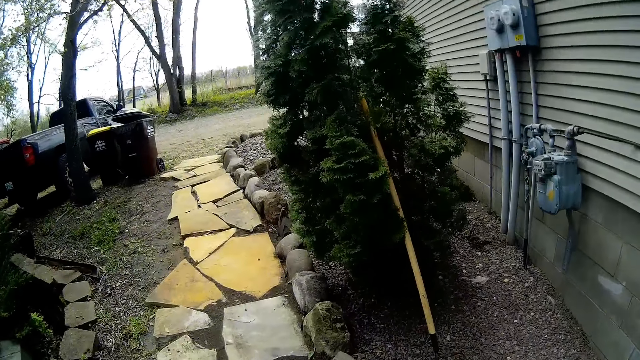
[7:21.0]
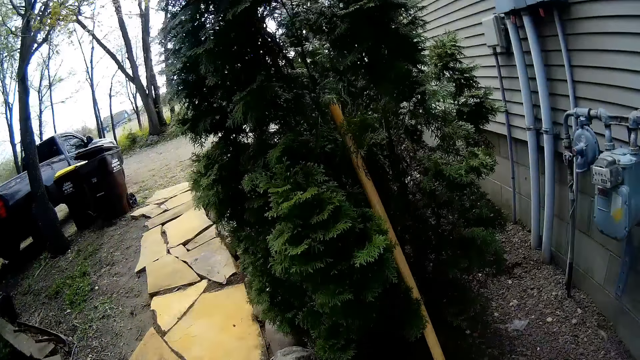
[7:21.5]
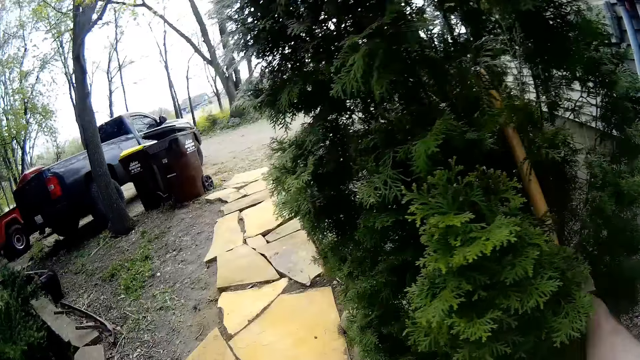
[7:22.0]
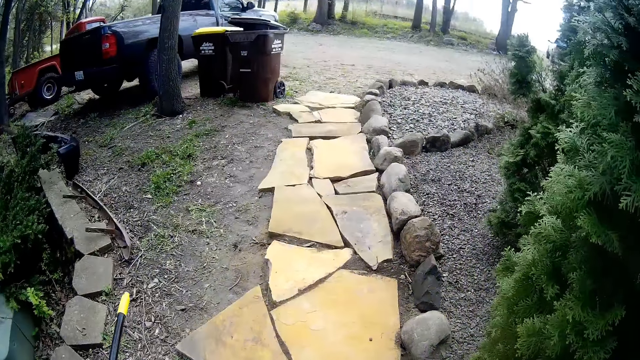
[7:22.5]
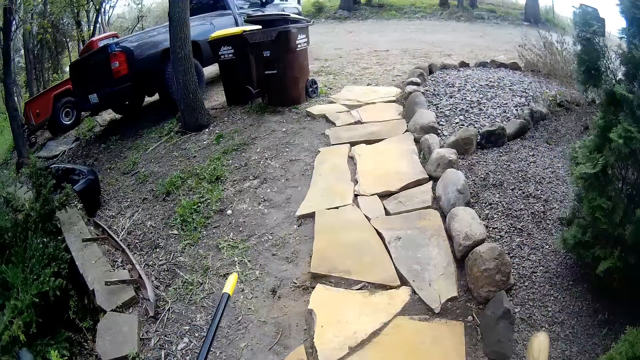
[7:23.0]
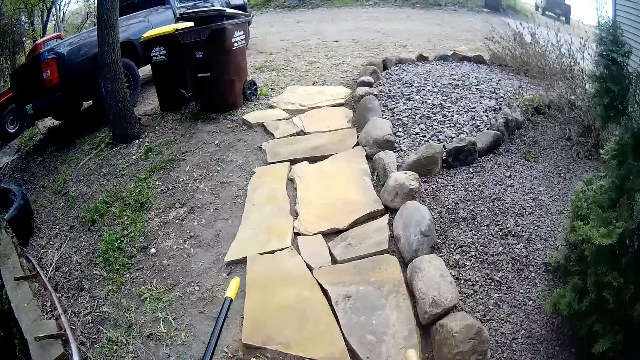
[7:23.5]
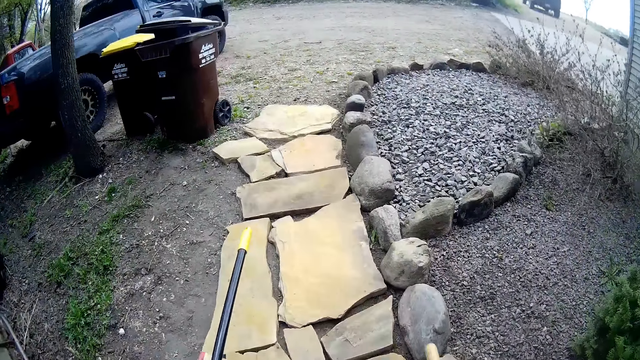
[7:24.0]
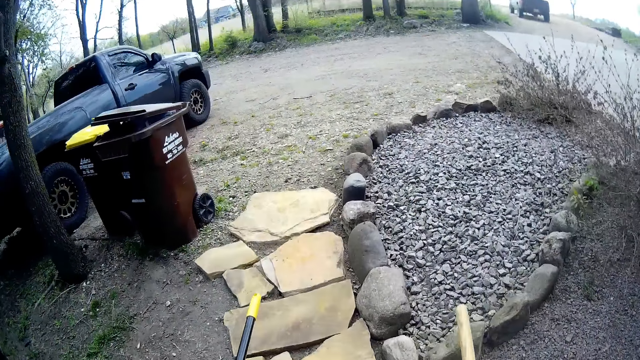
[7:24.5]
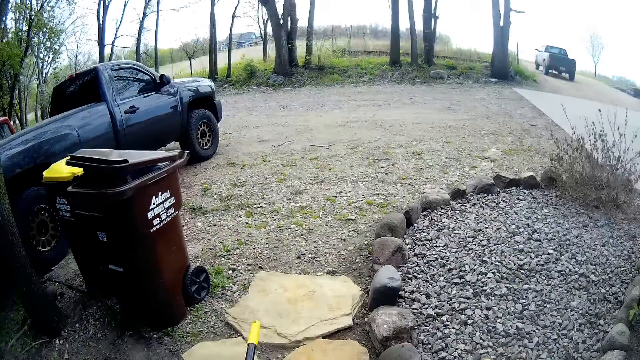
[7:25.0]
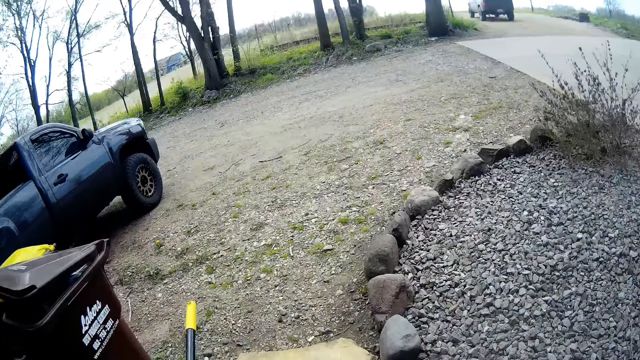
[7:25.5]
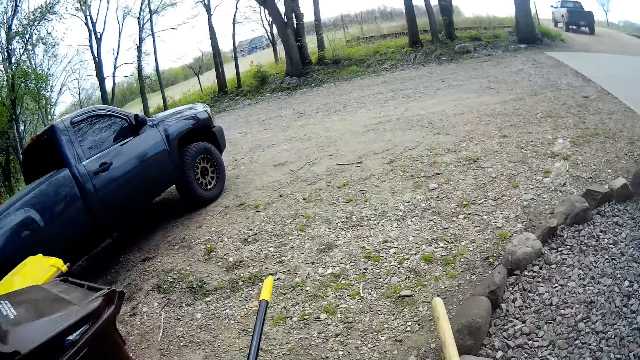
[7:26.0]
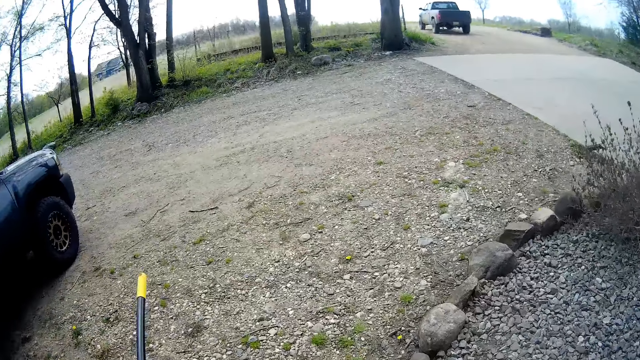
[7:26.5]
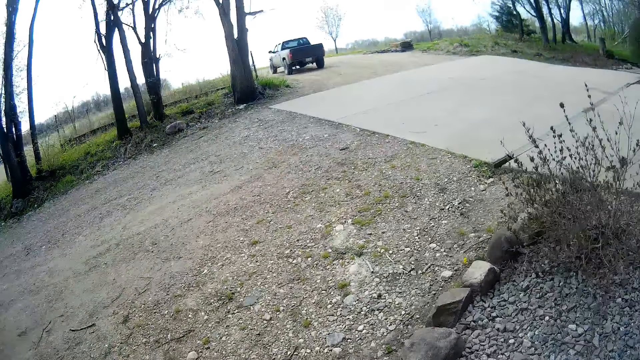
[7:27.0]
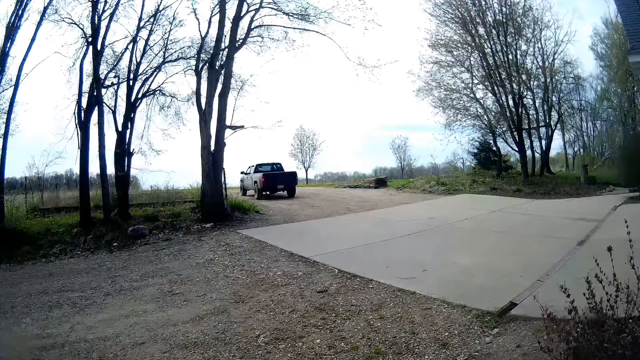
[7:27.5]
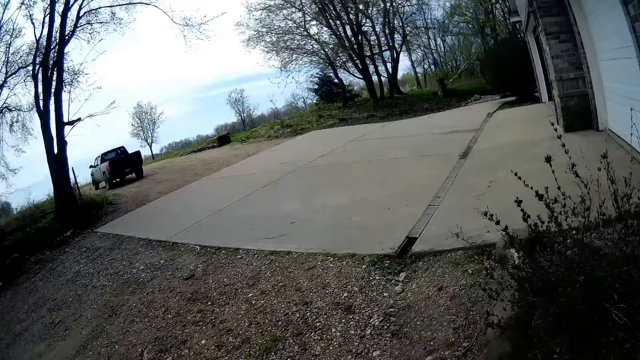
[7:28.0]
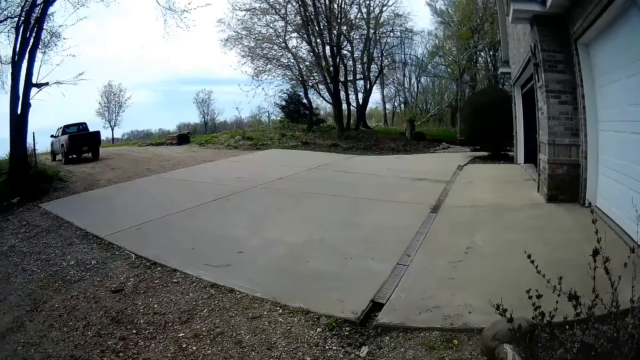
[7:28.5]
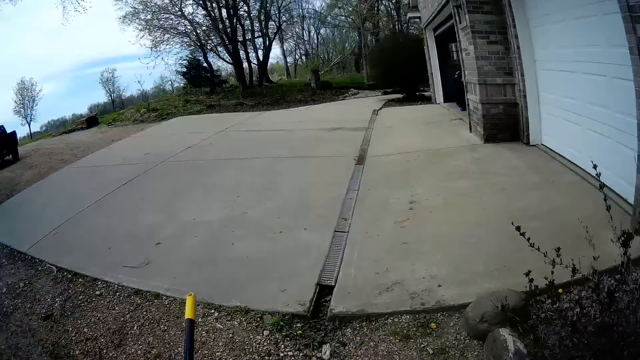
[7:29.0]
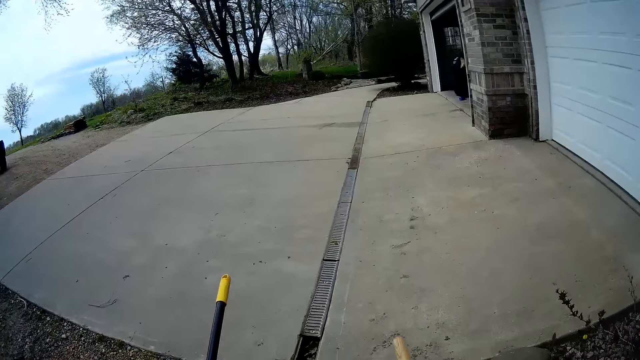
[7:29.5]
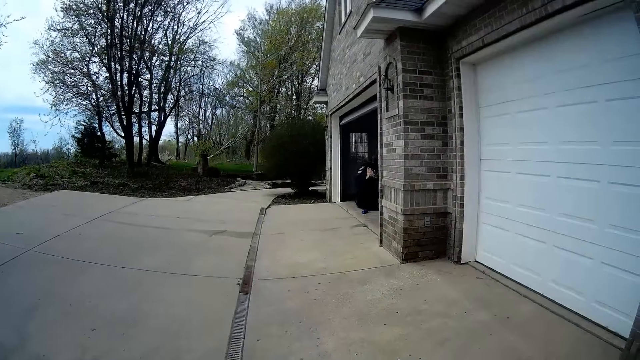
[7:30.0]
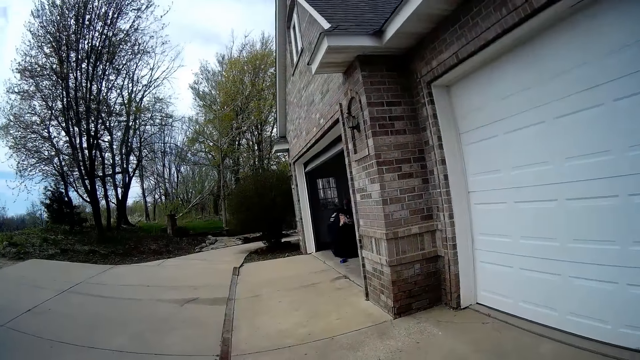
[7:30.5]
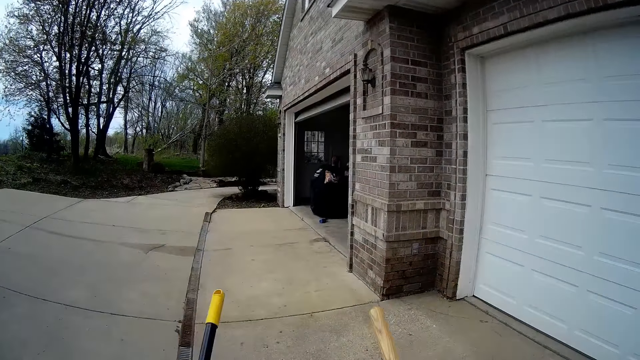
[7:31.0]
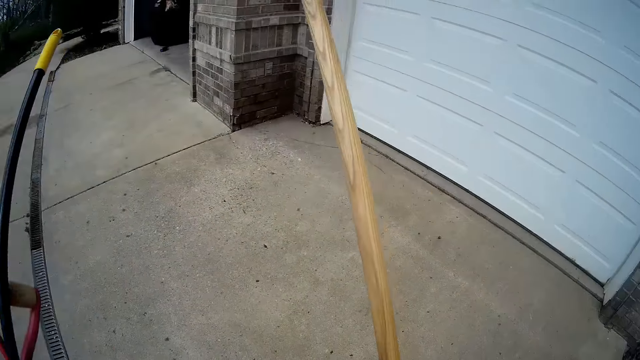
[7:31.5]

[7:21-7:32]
The camera wearer picks up a rake in the flower with his right hand.

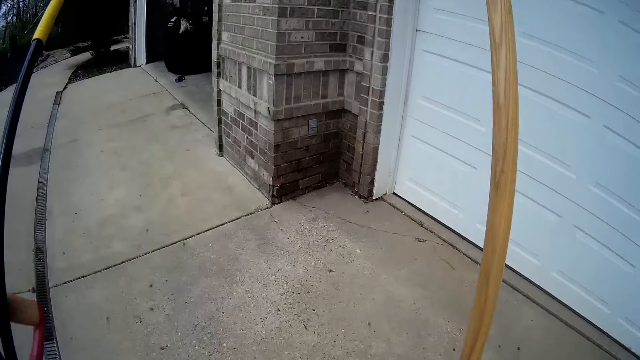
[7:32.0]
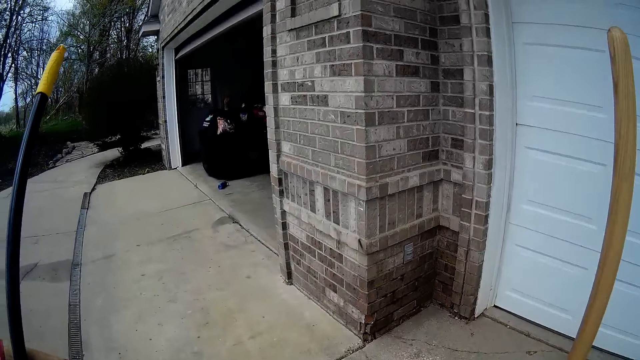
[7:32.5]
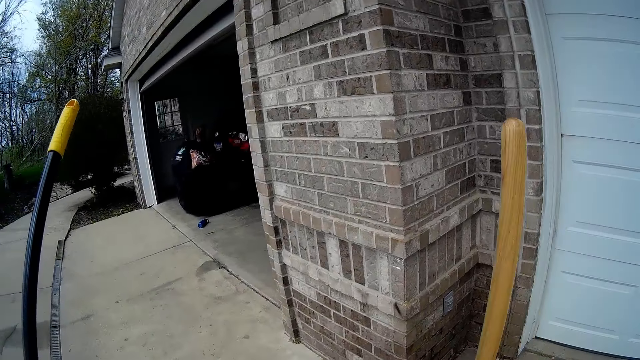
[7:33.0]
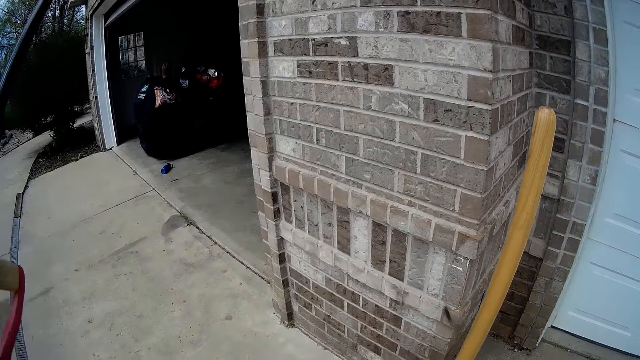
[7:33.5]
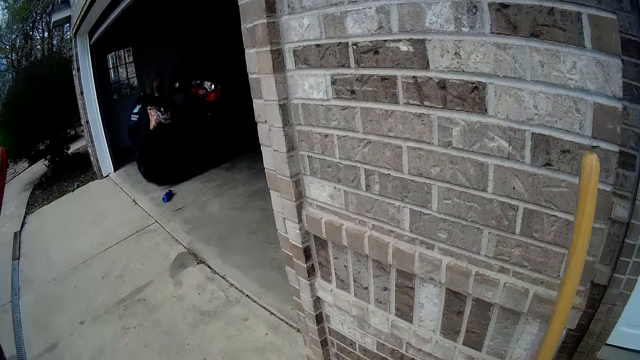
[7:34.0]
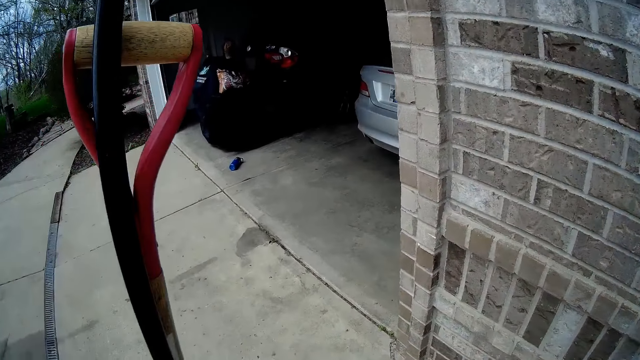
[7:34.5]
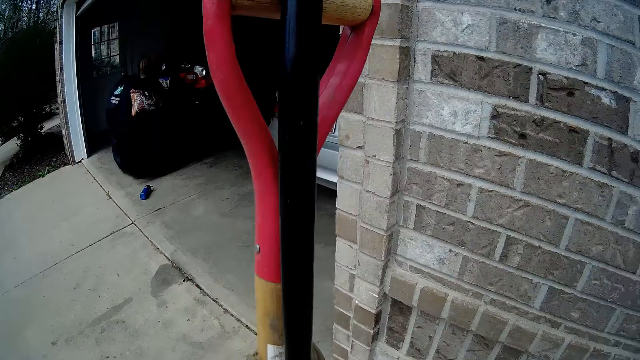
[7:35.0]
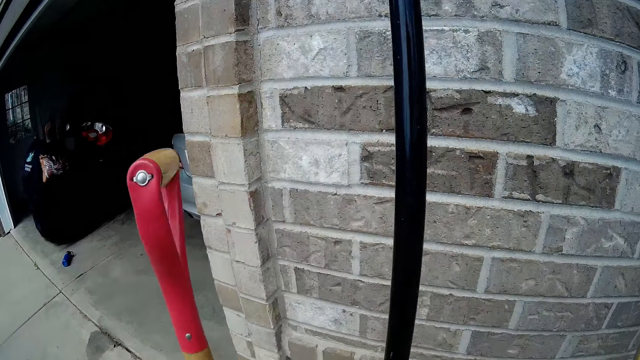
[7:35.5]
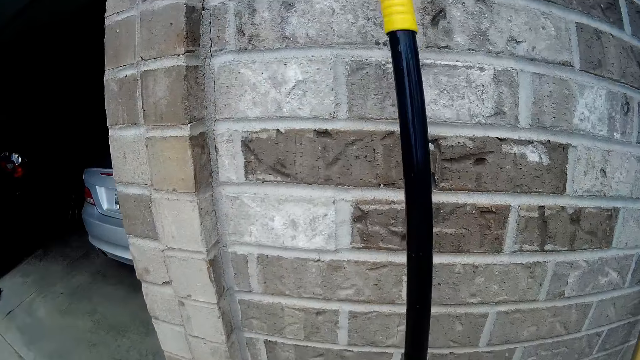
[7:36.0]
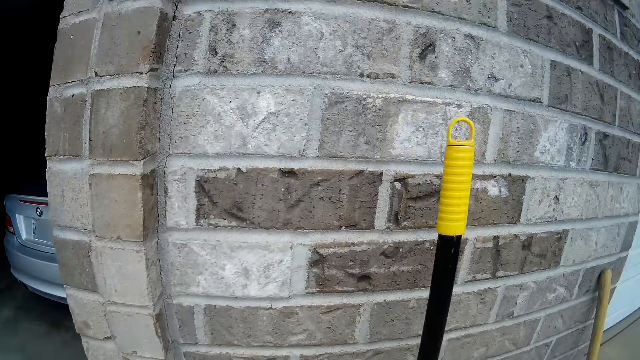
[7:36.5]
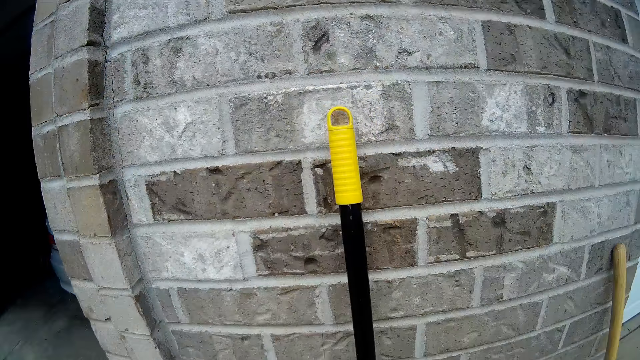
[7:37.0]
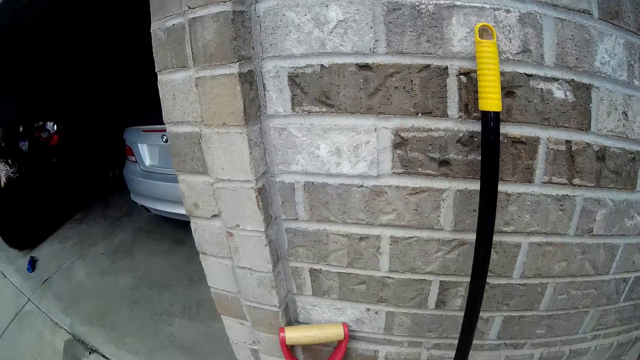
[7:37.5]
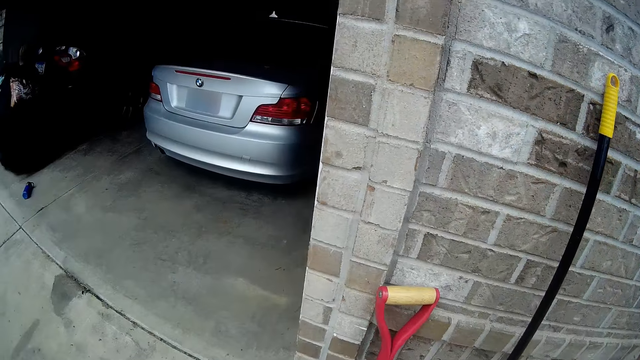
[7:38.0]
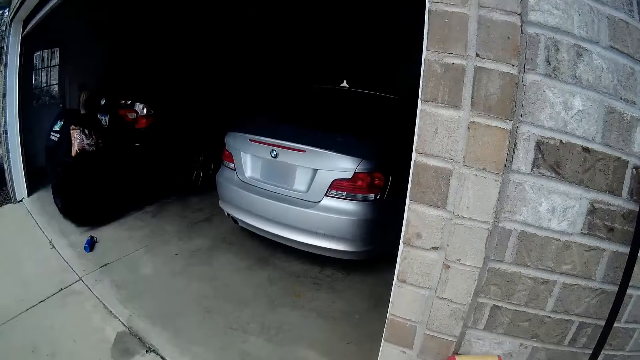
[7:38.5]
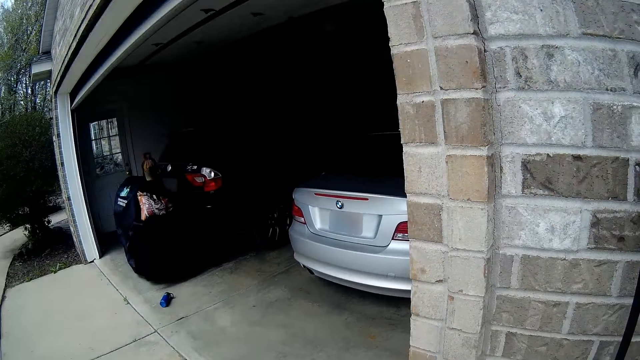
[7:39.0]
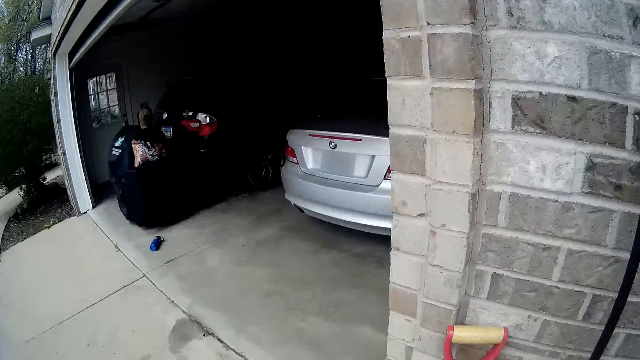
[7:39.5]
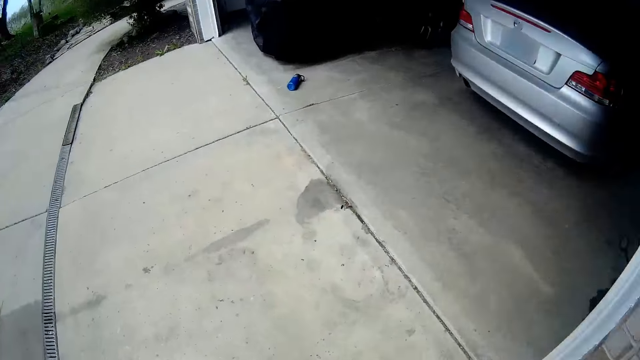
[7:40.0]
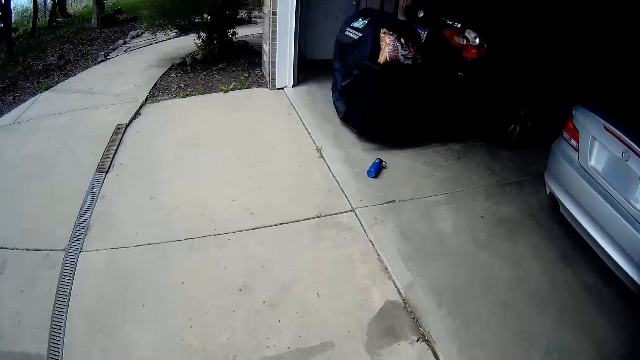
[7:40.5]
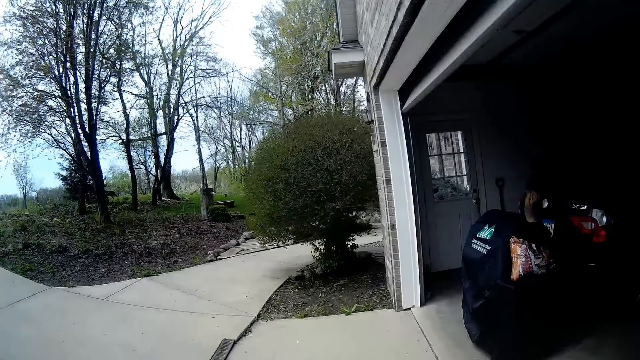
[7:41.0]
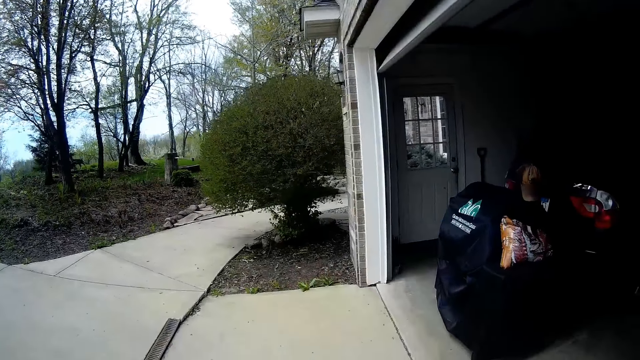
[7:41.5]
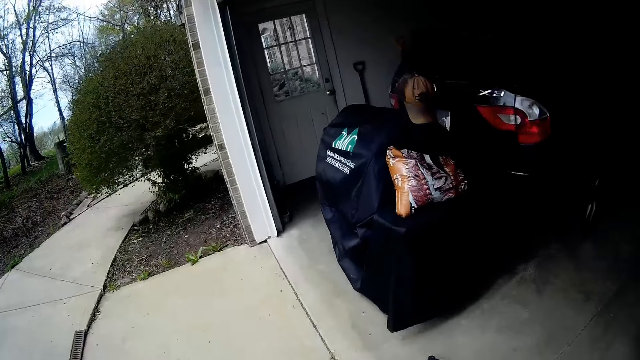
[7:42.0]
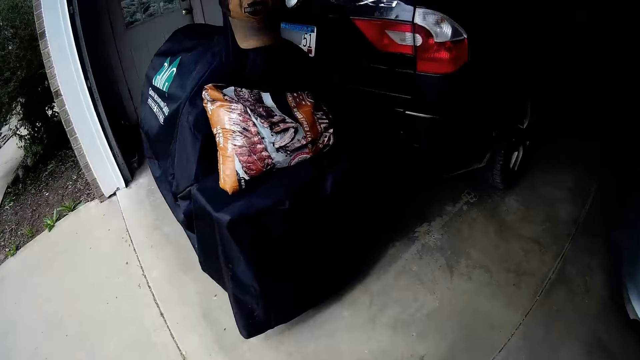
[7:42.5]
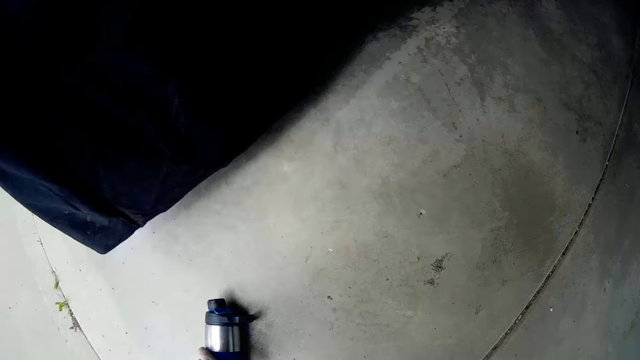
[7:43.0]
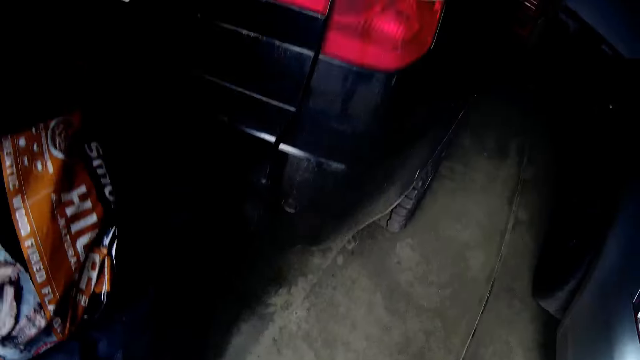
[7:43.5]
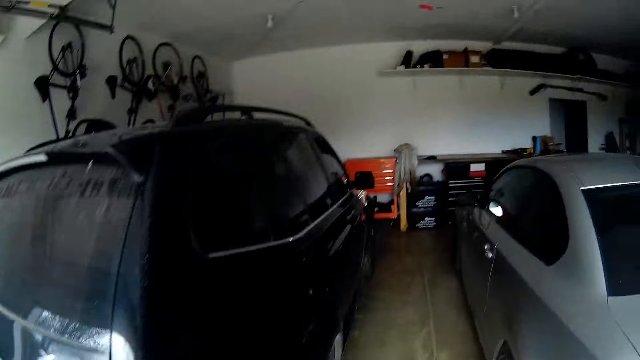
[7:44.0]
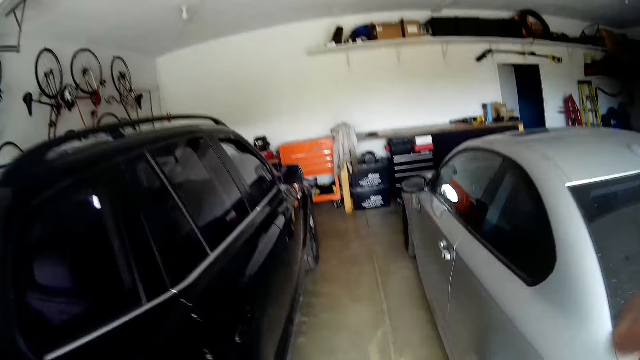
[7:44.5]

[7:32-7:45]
The camera wearer puts the rake, the shovel and the sweeping brush against the wall with both hands. He moves around. He picks up a can on the floor at the entrance of the garage with his left hand.
